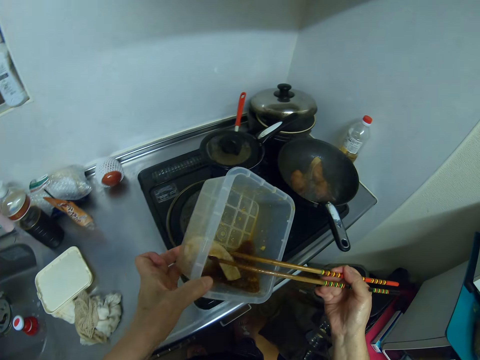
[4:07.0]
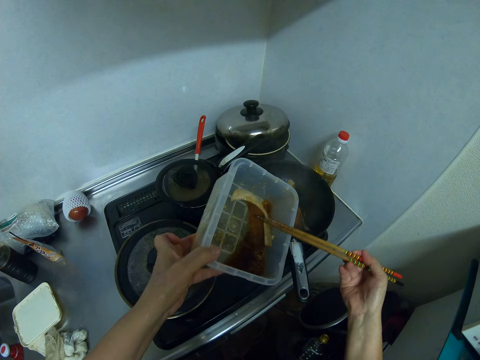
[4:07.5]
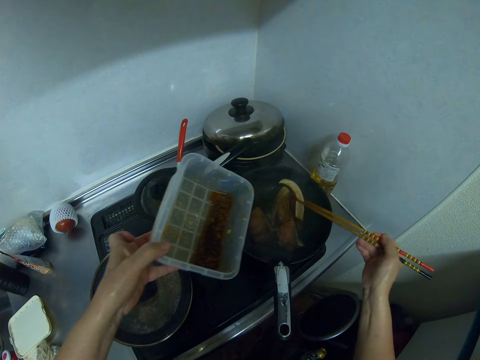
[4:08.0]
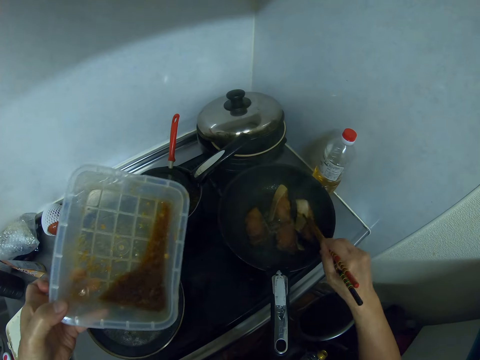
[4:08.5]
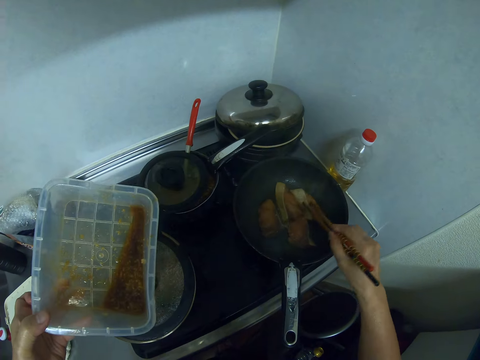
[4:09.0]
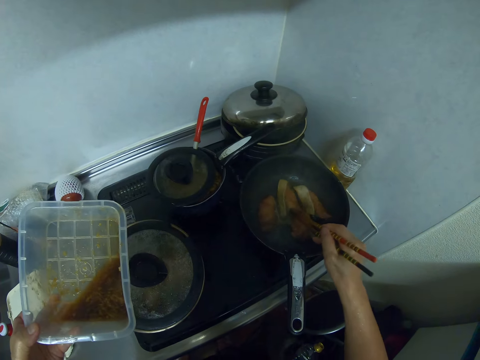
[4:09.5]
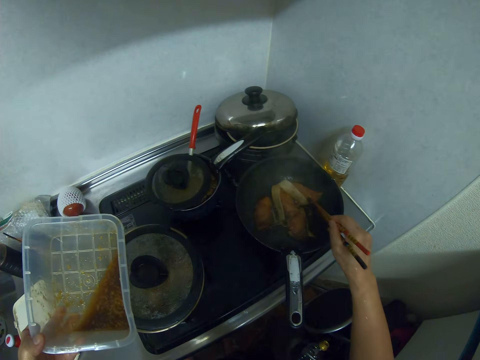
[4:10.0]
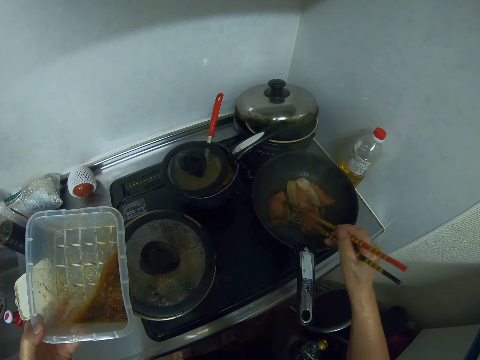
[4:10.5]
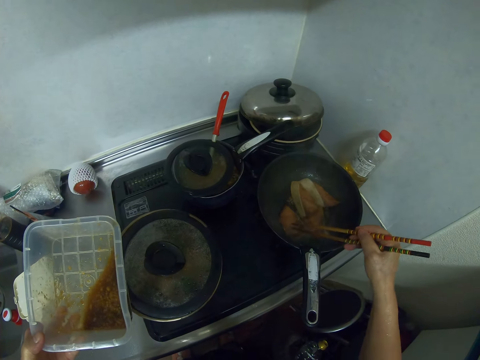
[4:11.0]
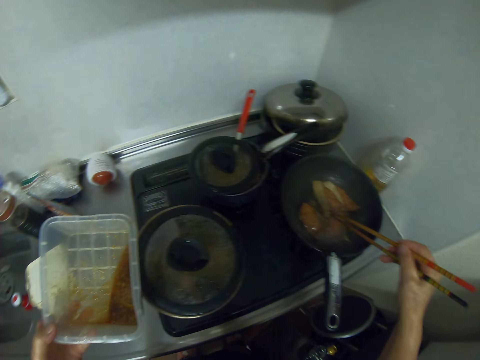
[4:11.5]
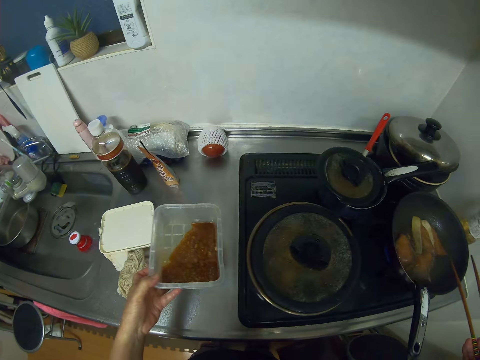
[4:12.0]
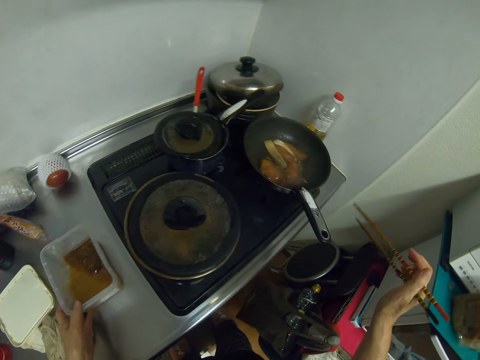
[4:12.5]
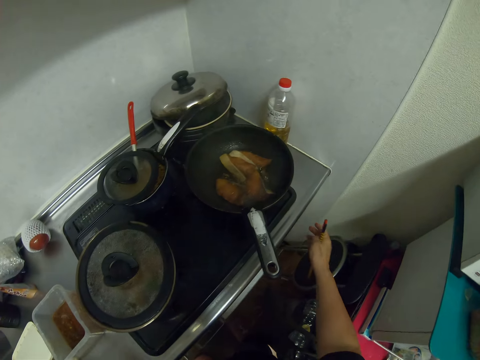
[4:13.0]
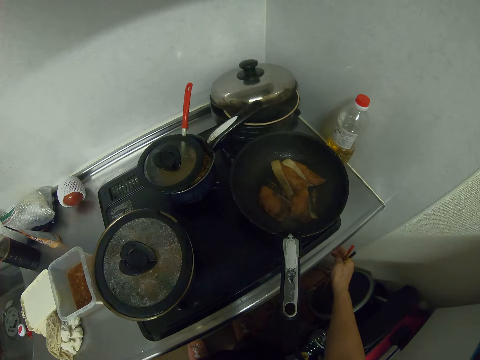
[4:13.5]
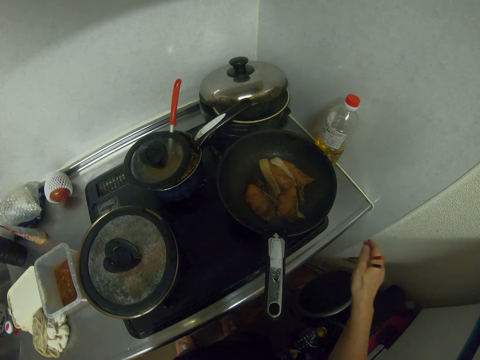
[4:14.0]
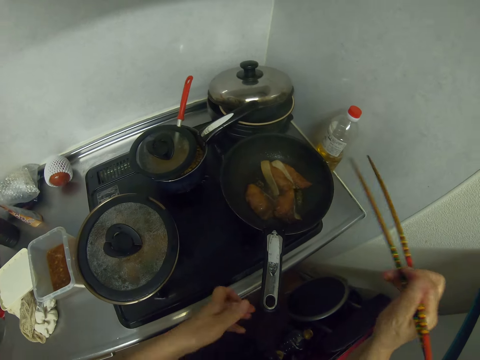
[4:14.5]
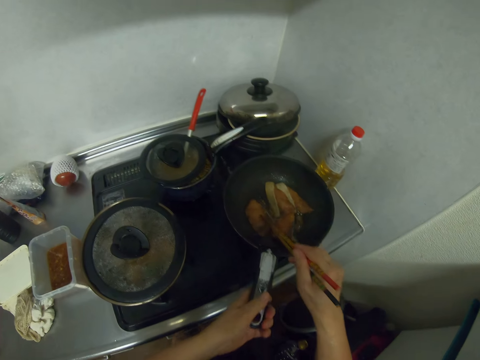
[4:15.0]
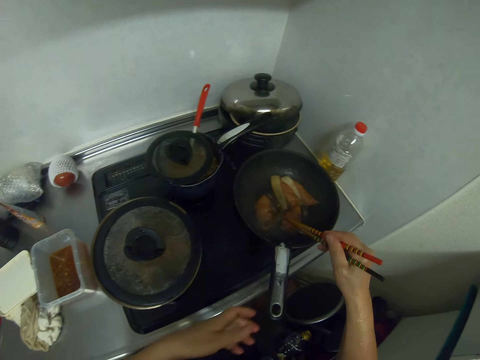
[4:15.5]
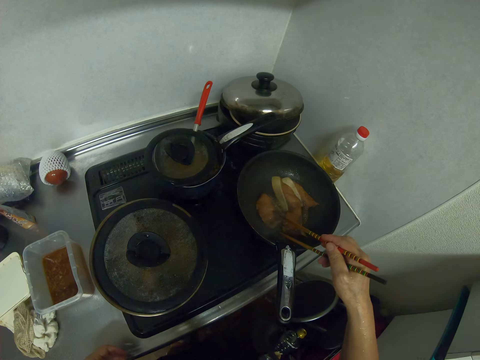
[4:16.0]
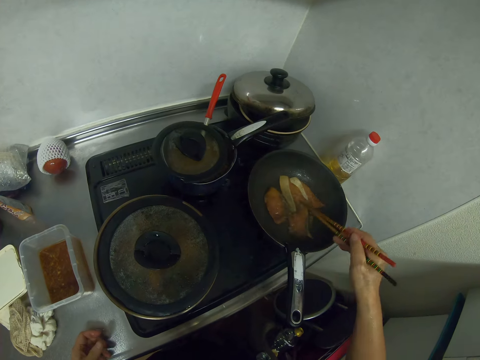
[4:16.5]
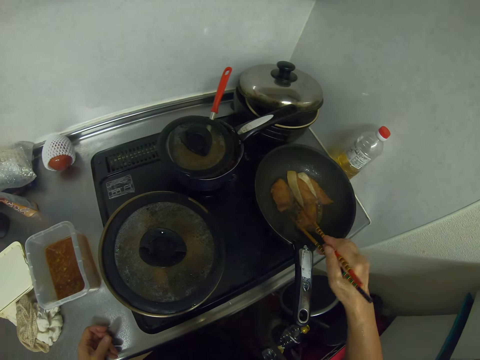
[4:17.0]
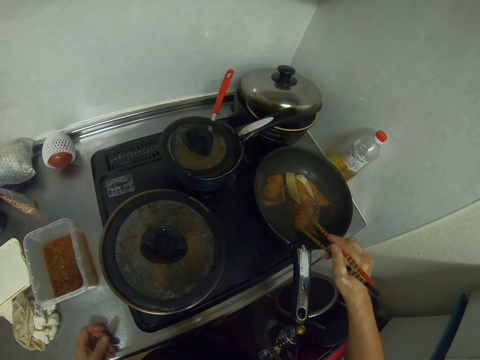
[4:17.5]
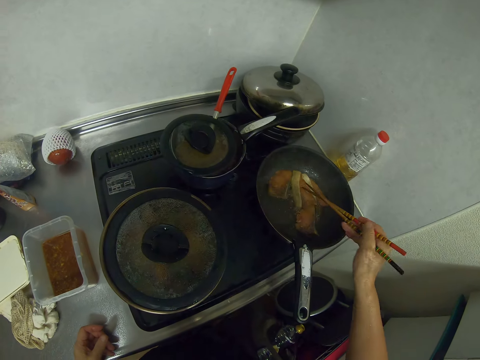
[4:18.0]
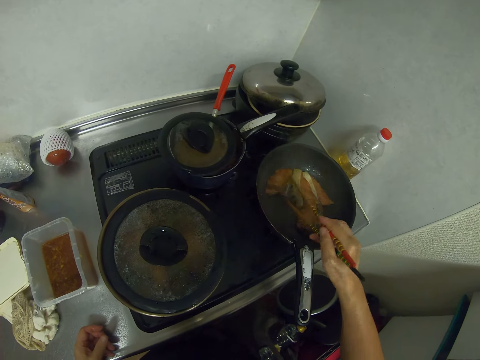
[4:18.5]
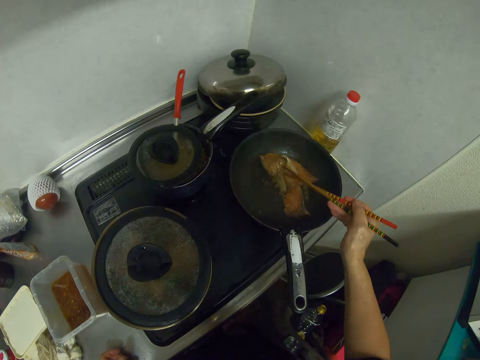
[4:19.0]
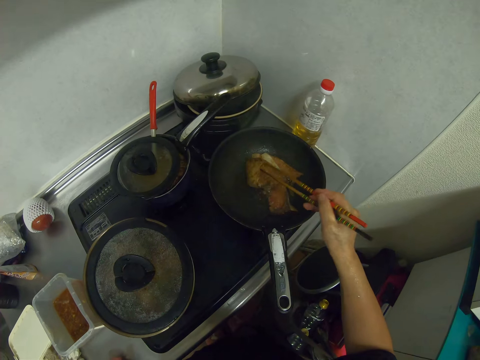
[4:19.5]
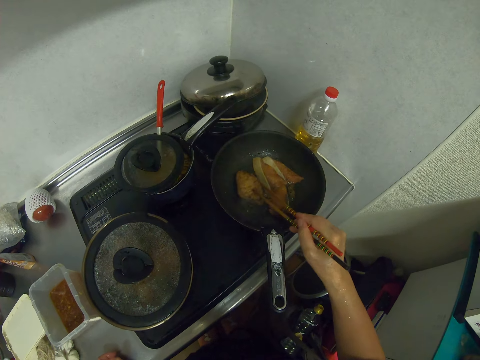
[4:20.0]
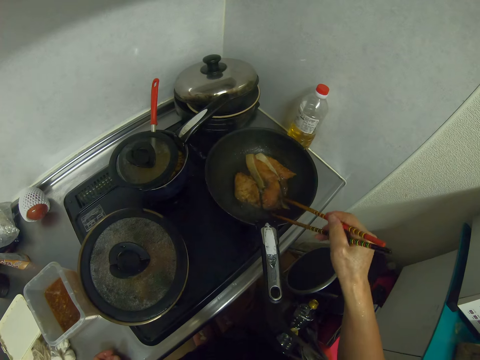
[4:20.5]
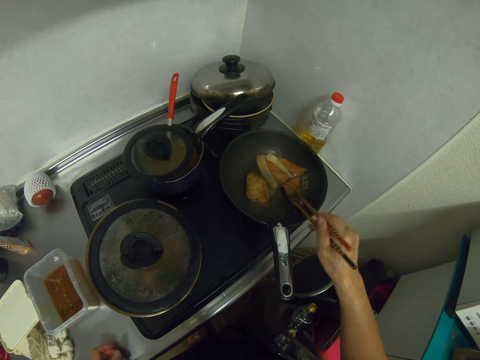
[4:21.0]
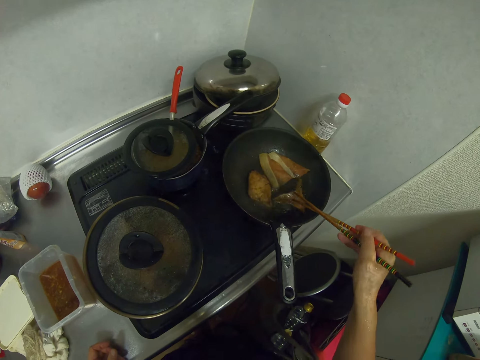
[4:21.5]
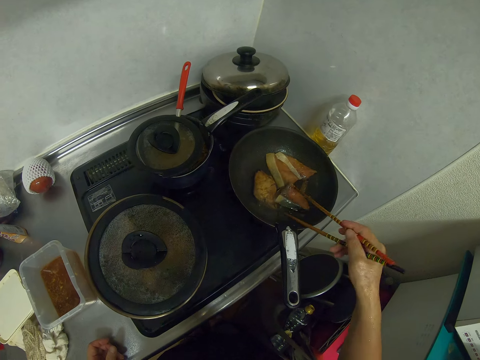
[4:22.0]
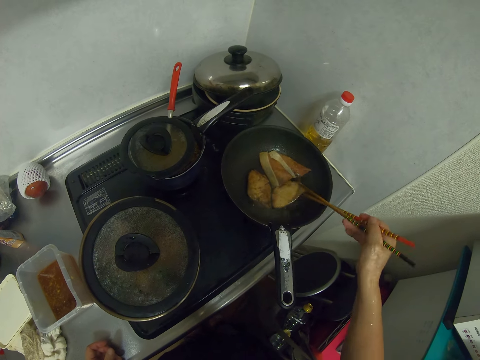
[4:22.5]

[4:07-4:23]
The camera wearer takes the meat in the bowl with the chopstick. They drop the meat in the fry pan on the electric cooker. They stir the meat in the fry pan. They drop the bowl on the kitchen cabinet. They turn off the electric cooker. They shake the fry pan on the electric cooker. They stir the meat in the fry pan.

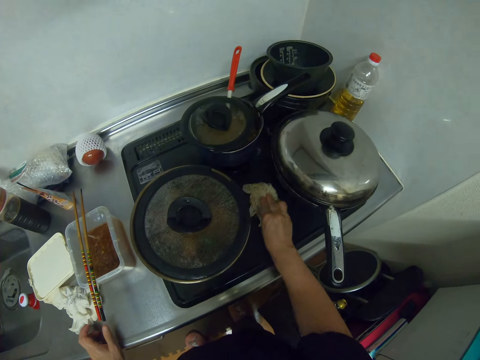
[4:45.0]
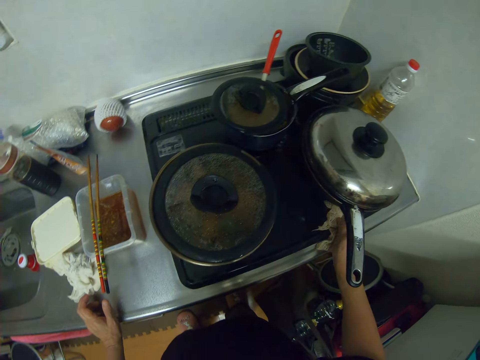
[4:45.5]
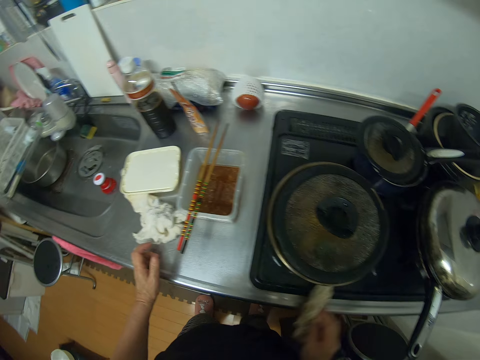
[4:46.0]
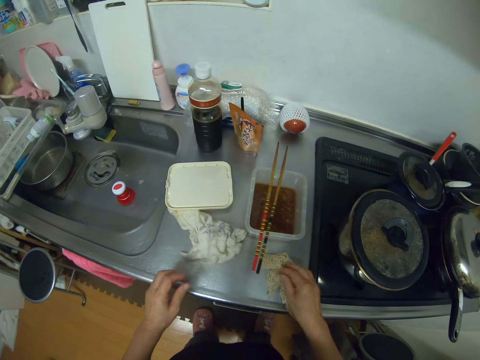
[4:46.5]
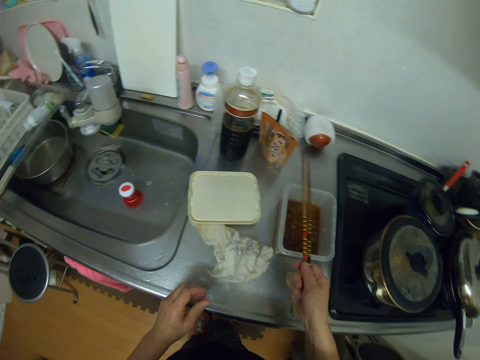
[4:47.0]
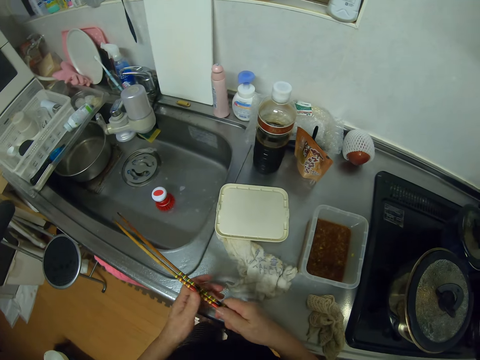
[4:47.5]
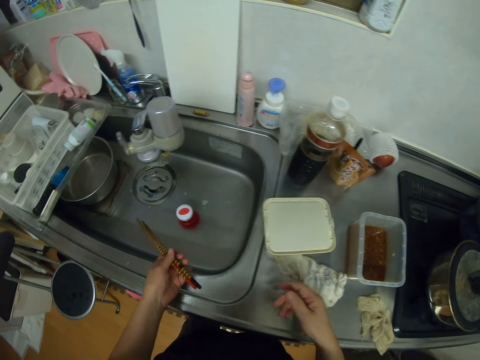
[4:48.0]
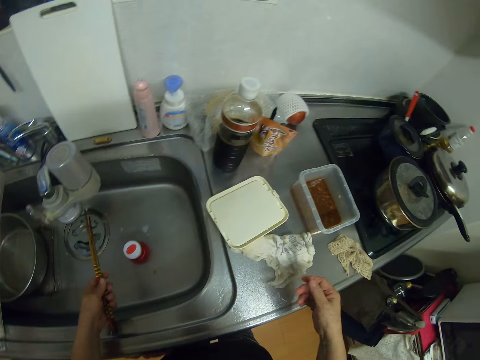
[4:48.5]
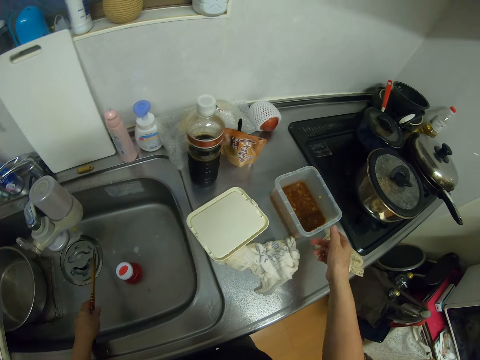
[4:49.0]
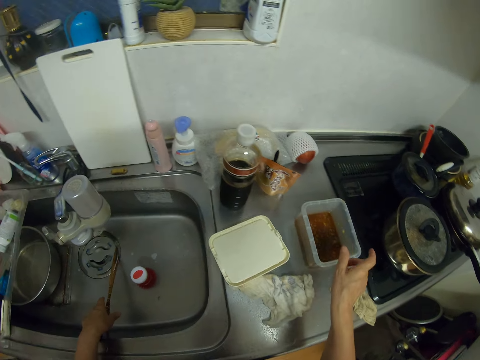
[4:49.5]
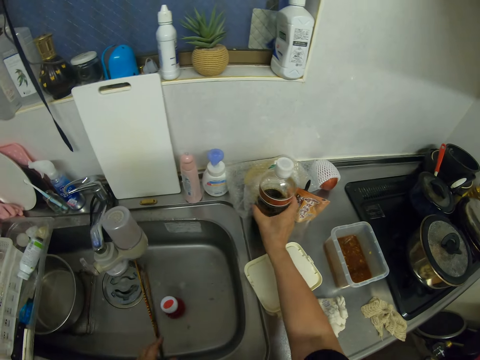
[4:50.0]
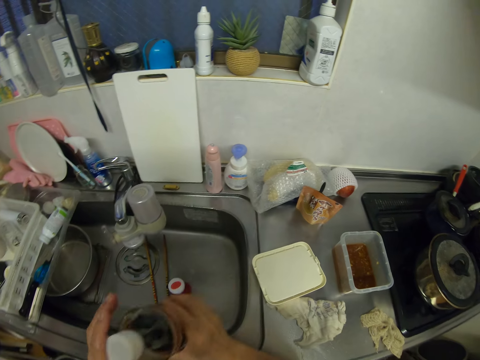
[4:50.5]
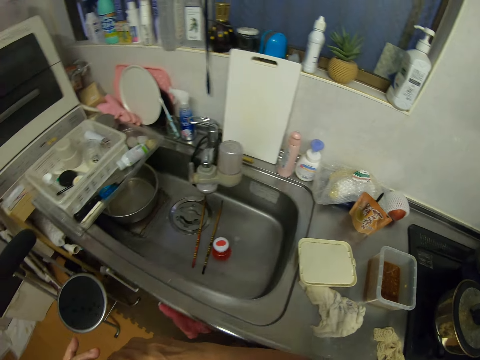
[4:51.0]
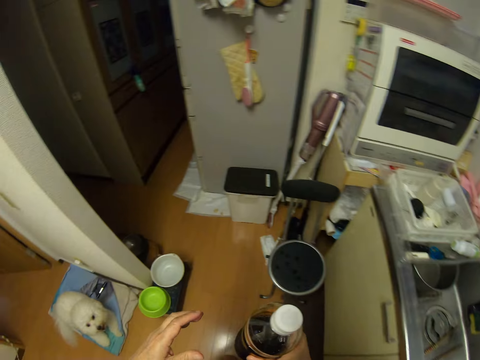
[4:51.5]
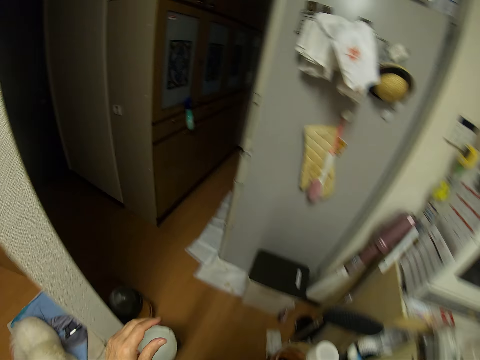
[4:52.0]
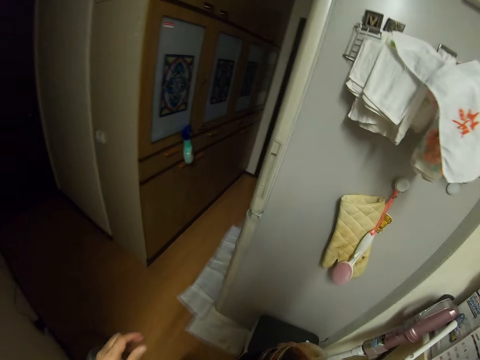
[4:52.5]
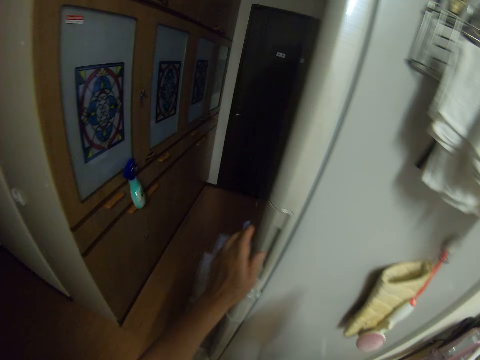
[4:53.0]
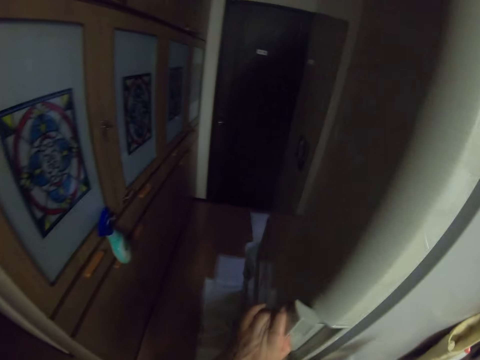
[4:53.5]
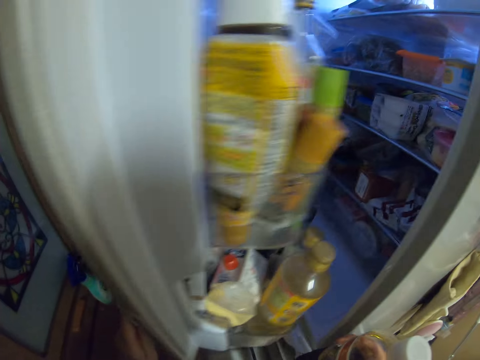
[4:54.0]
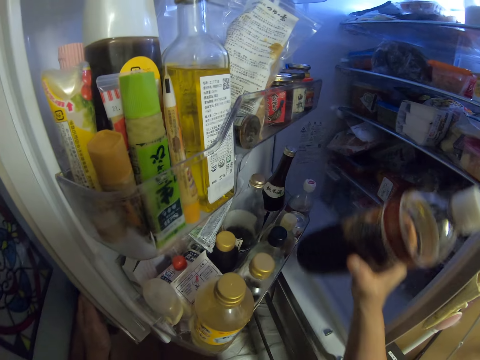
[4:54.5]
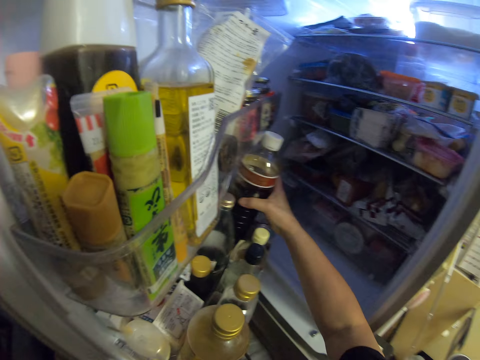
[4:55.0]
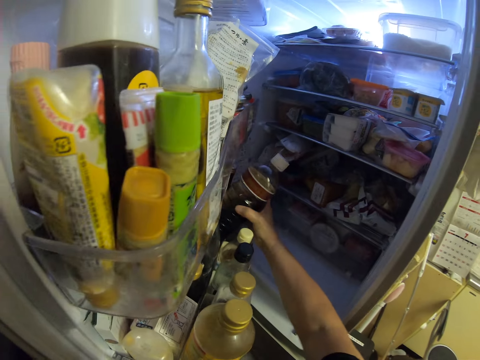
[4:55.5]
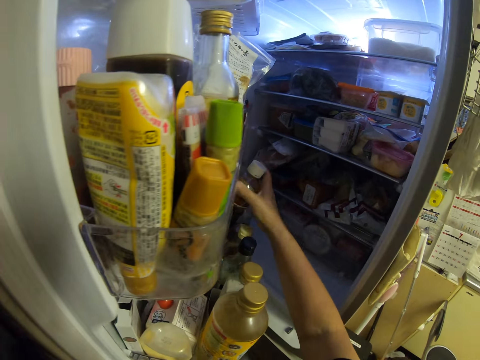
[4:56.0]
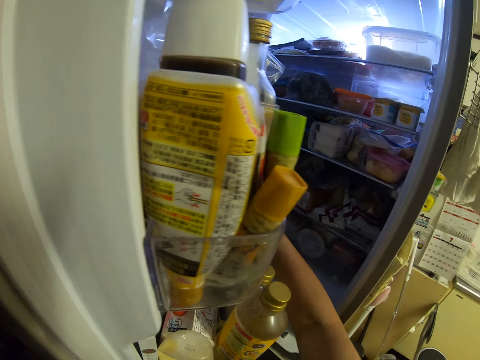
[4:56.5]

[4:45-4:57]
The camera wearer picks up chopsticks from the top of a plastic bowl. They drop them in the sink. They adjust the plastic bowl. They pick up a plastic bottle from the kitchen cabinet. They walk towards a fridge. They open the fridge. They put the plastic bottle in the fridge.
